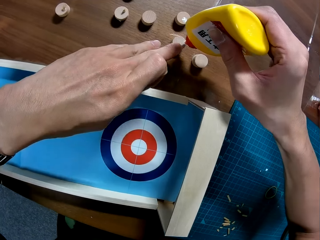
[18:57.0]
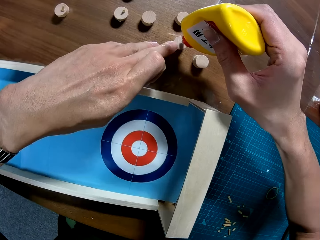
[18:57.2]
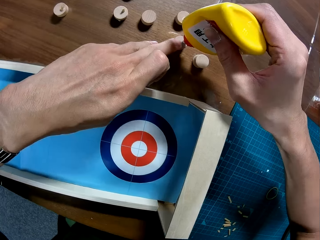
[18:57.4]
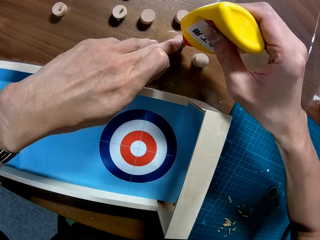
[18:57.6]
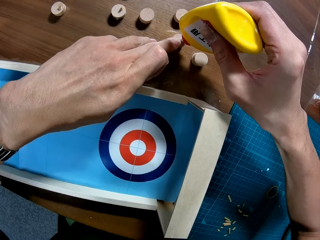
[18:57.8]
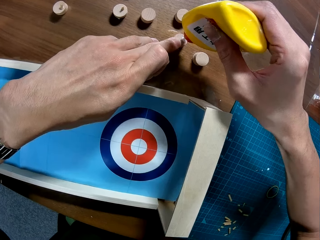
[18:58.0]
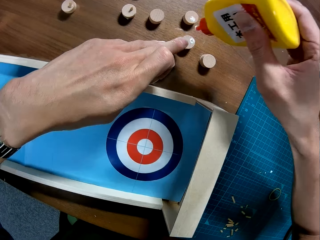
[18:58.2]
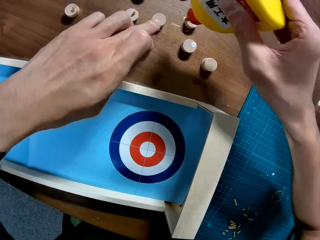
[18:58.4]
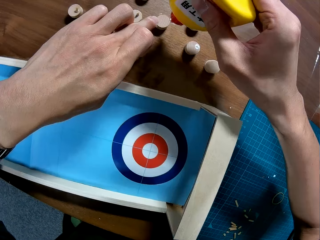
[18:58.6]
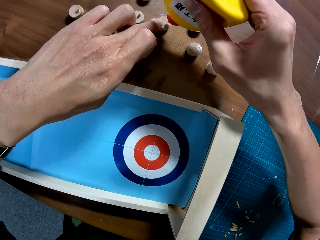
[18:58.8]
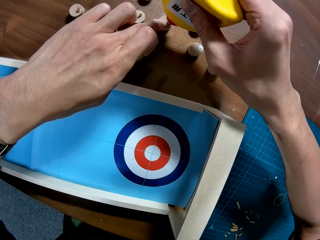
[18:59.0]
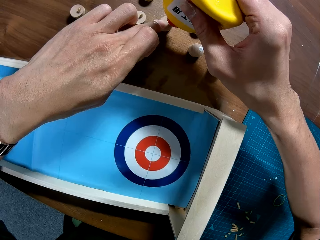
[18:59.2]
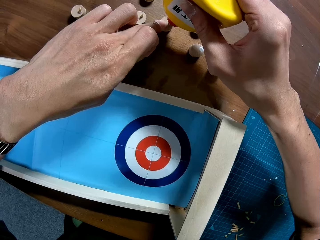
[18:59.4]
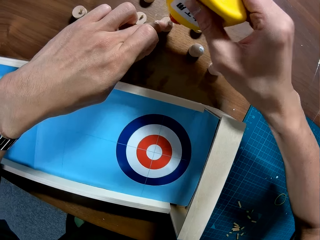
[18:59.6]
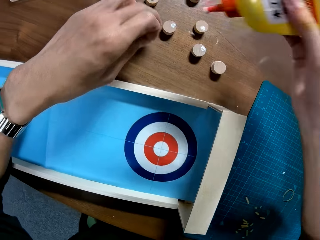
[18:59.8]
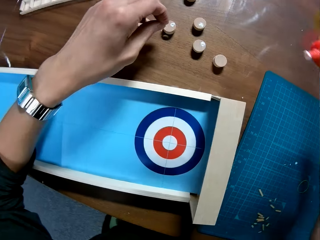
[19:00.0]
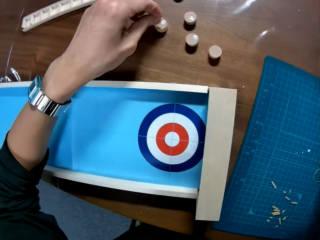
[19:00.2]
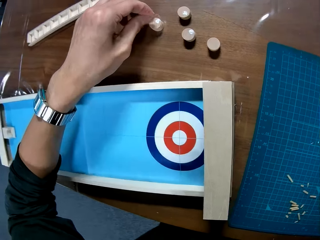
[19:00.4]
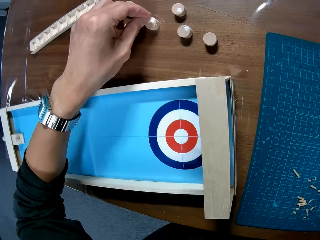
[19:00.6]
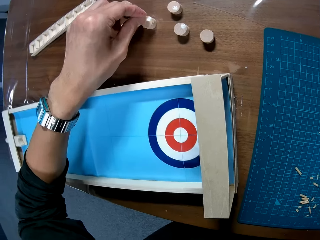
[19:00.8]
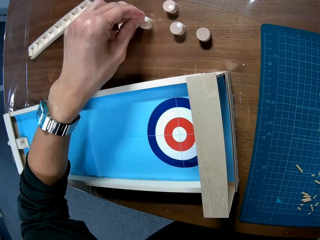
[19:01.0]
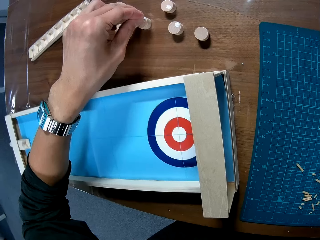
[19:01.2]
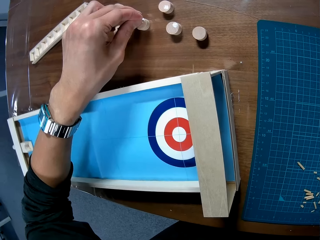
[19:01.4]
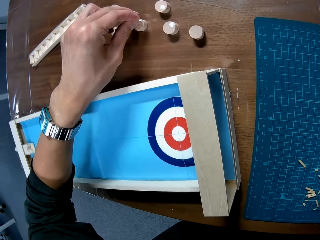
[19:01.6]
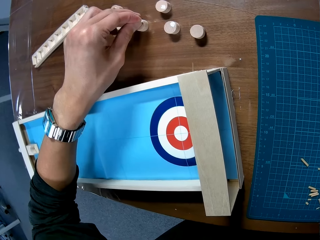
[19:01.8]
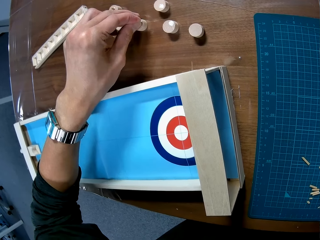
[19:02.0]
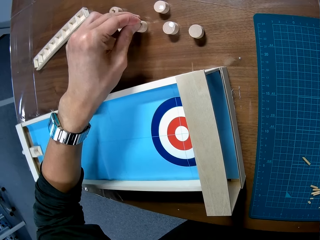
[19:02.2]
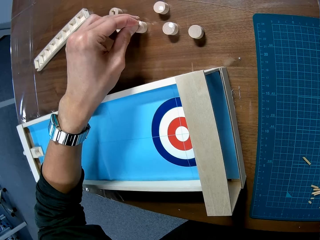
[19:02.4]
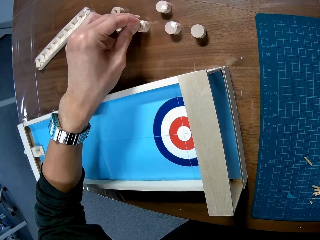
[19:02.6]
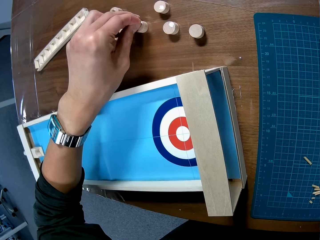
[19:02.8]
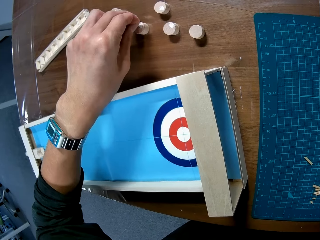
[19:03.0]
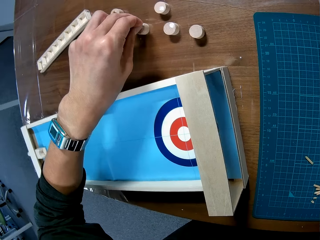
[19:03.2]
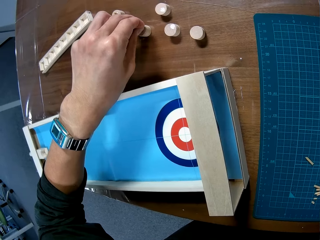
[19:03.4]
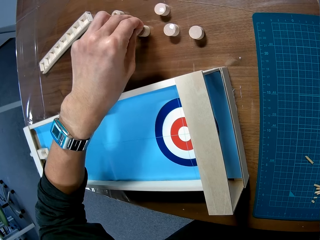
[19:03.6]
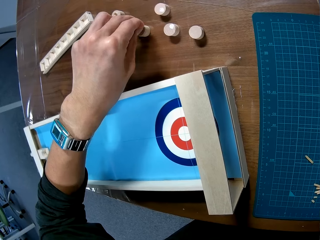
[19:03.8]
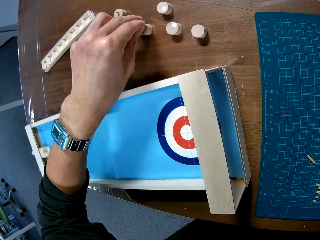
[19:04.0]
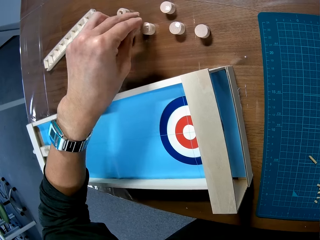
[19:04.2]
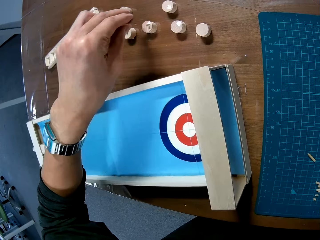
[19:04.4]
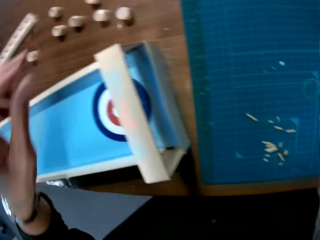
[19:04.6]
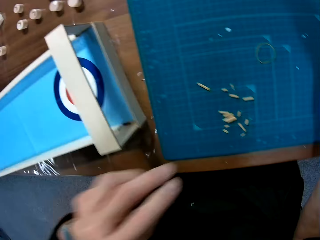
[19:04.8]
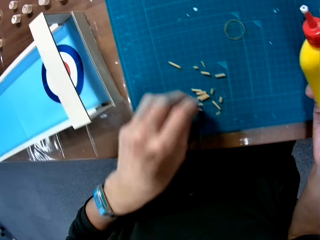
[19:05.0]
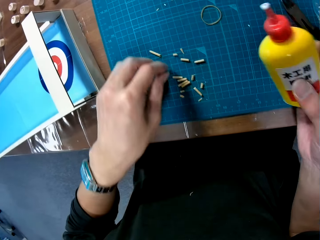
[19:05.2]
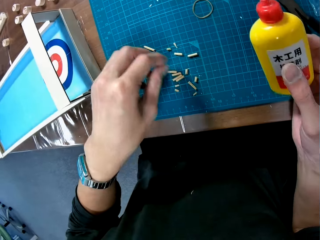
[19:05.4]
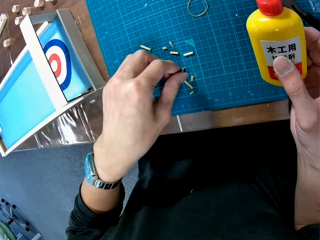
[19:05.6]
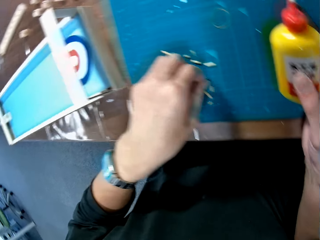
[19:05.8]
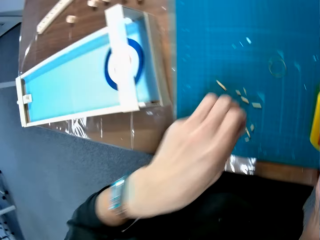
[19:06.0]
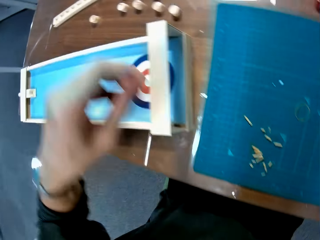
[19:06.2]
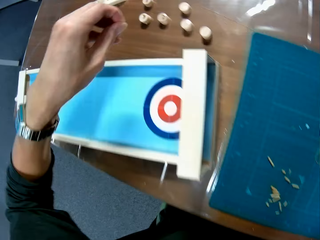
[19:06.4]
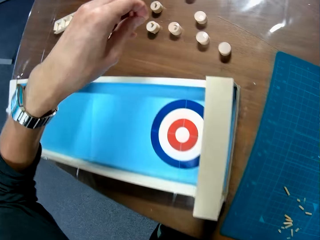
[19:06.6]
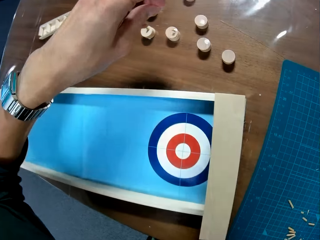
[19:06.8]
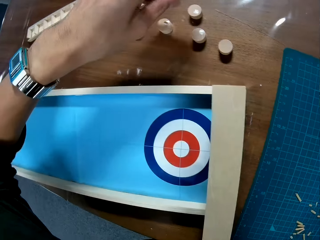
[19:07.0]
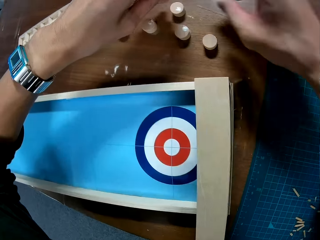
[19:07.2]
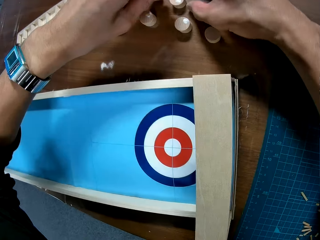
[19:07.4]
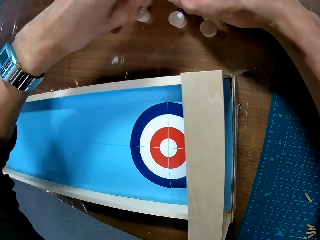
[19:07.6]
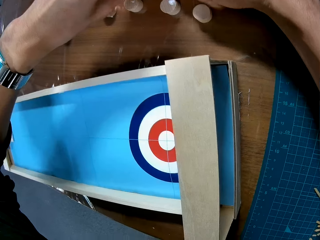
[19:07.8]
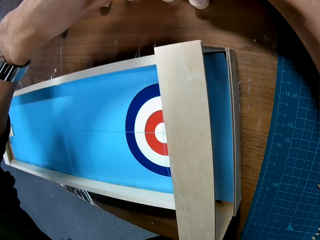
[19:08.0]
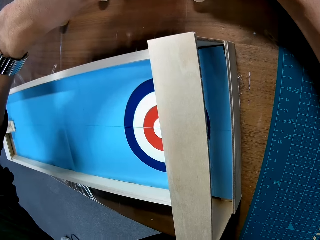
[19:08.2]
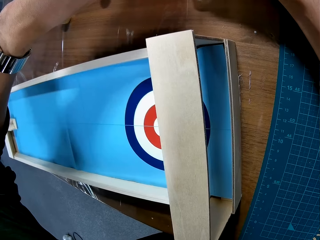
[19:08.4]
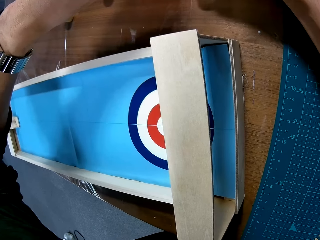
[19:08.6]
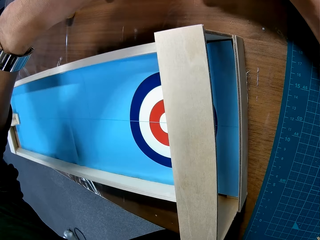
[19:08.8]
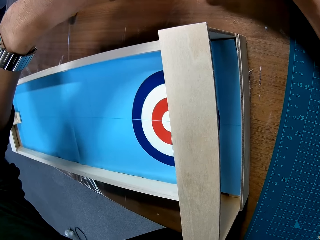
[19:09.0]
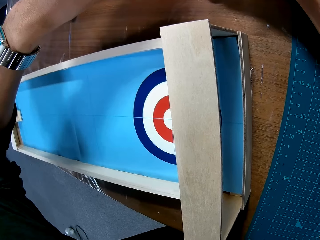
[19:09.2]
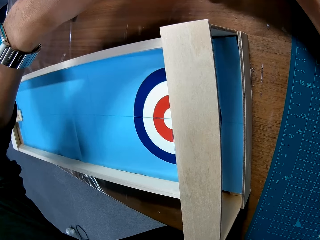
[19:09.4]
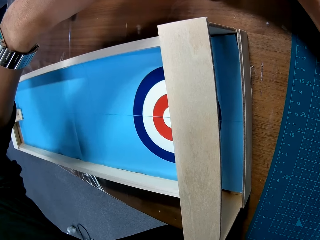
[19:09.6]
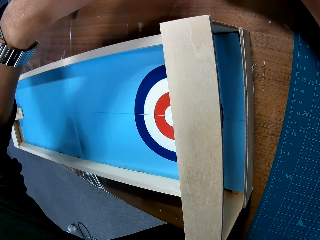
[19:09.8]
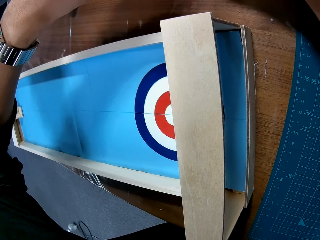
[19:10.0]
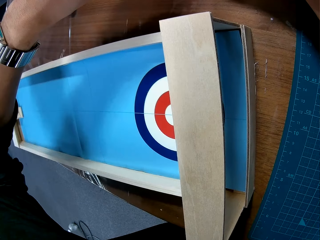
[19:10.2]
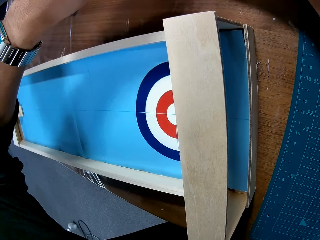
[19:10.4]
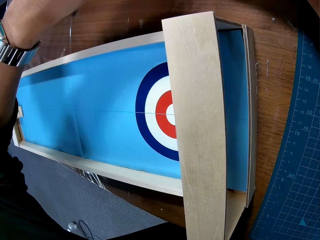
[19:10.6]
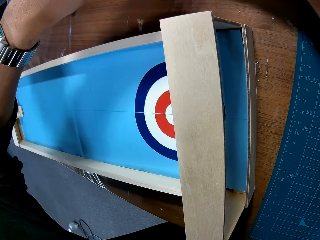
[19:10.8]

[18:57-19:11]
The camera wearer applies the glue to a piece. They apply the glue to a piece again. They stick the stick on the wood plug. They pick a stick from the mat. They stick the stick on the wood plug.

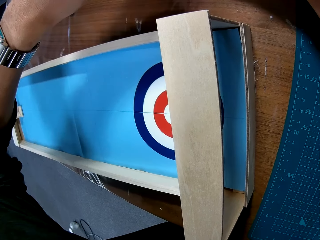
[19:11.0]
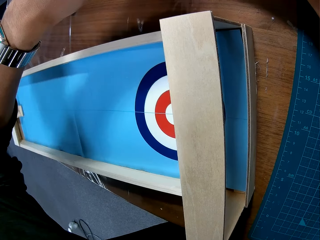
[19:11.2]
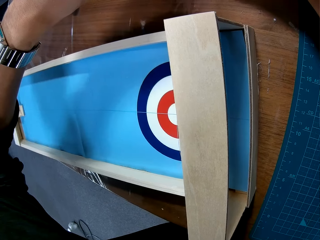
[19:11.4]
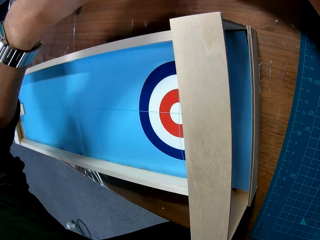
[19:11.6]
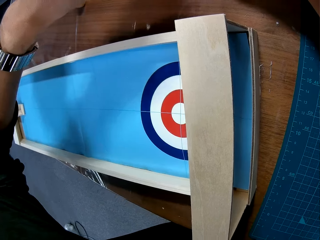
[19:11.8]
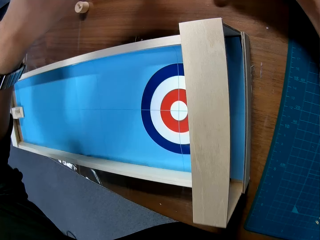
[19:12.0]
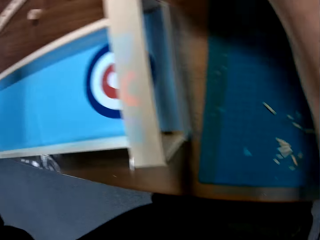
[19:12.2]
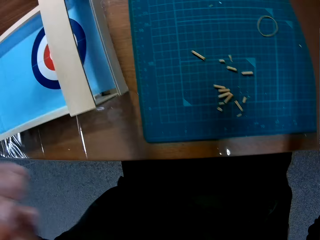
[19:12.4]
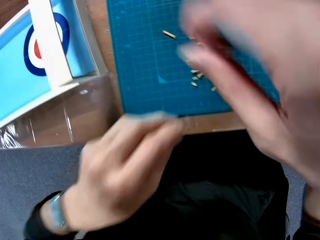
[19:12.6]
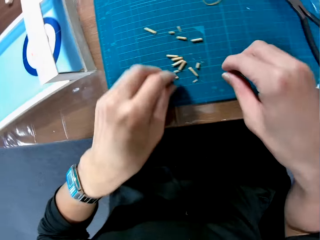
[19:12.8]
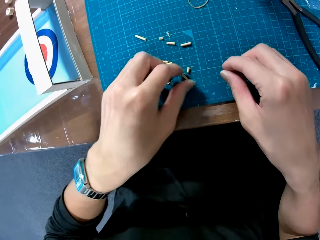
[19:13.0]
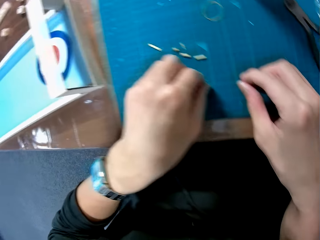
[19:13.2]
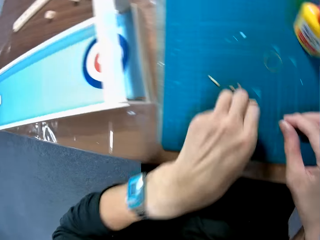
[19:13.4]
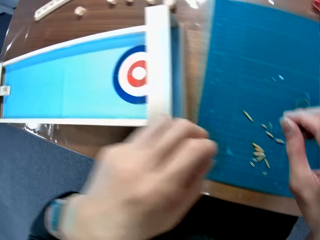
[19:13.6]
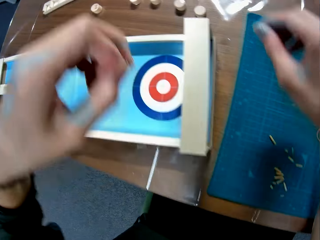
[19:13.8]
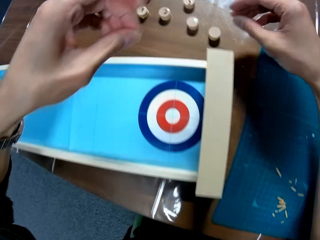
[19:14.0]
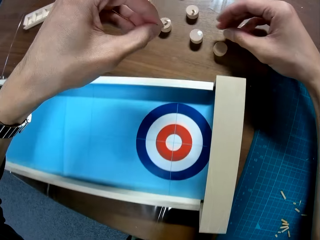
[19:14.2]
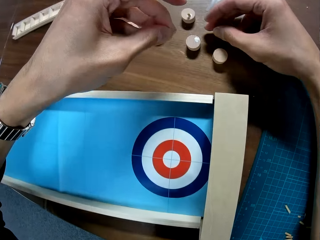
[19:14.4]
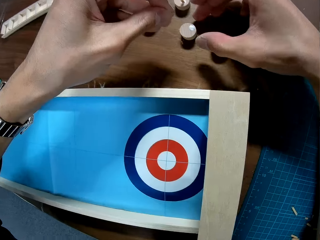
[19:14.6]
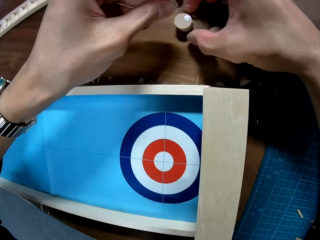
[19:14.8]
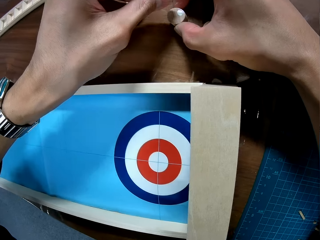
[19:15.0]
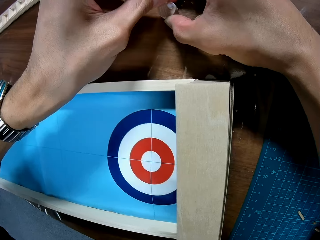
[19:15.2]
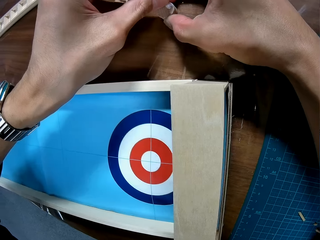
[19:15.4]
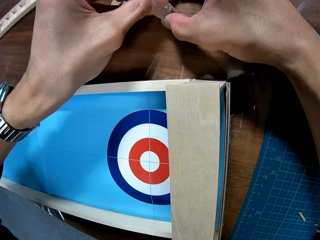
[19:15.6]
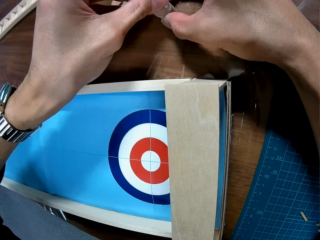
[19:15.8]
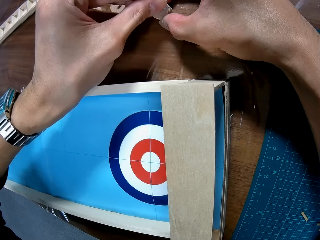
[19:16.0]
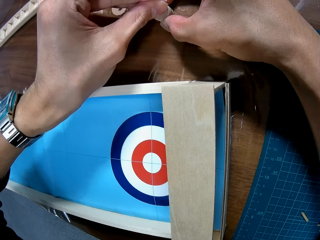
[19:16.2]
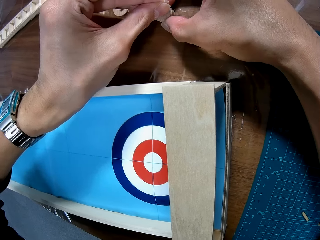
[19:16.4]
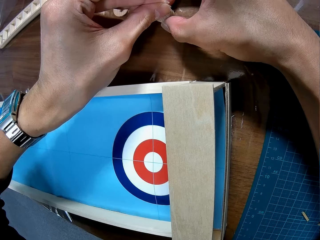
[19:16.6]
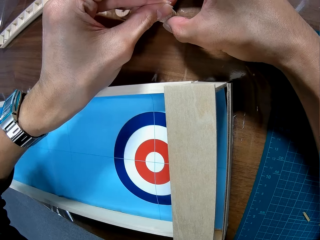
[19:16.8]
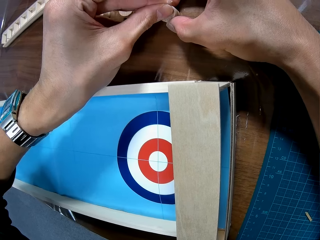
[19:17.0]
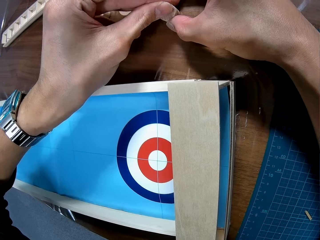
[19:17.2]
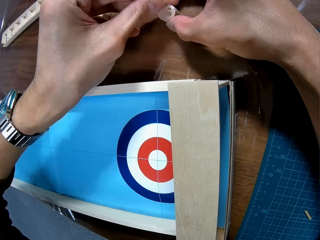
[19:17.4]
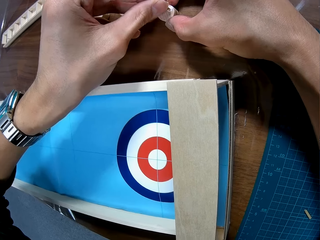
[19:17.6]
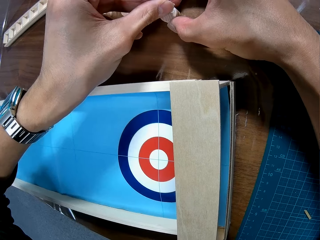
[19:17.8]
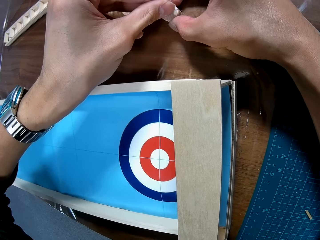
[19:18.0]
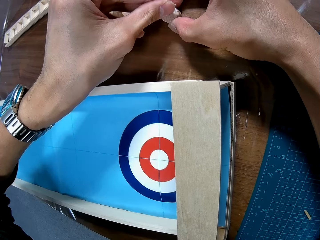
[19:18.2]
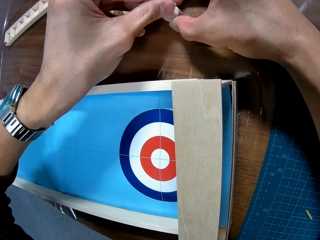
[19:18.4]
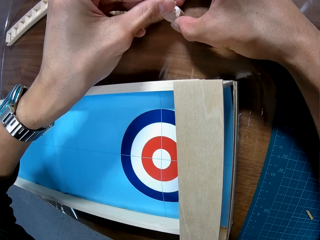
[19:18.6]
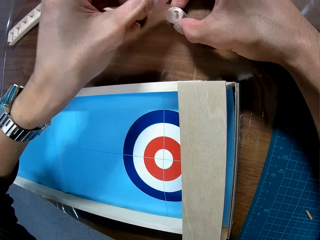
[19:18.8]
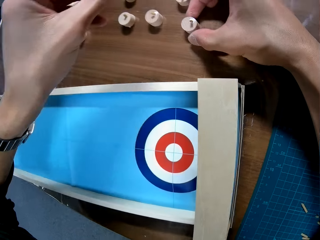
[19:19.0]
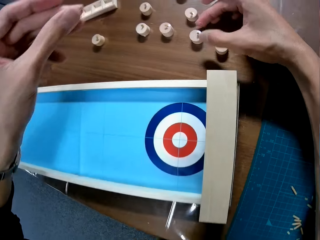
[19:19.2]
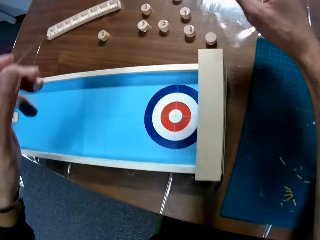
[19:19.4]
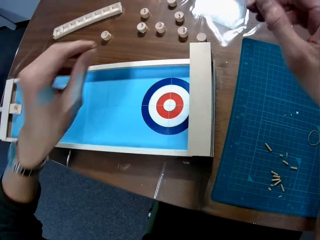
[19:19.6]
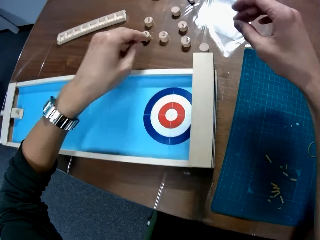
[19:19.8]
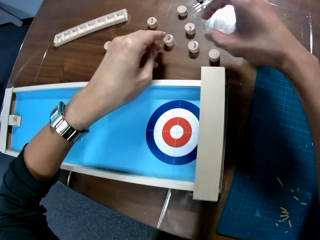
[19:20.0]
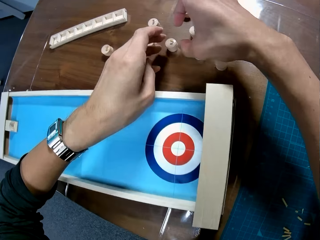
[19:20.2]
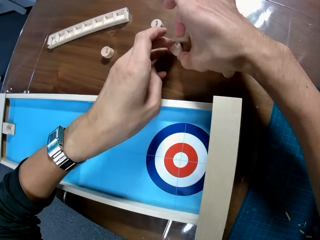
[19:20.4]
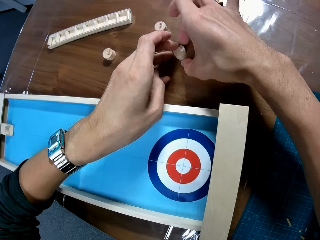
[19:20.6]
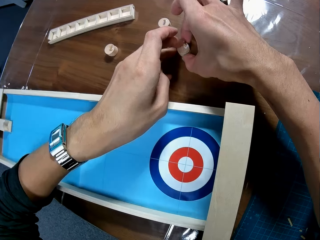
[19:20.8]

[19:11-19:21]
The camera wearer picks a stick from the mat. They stick the stick on the wood plug.
